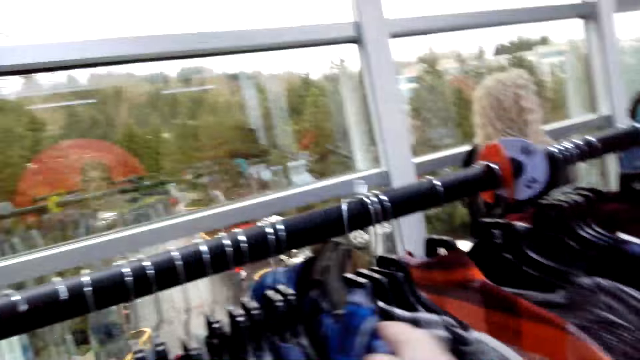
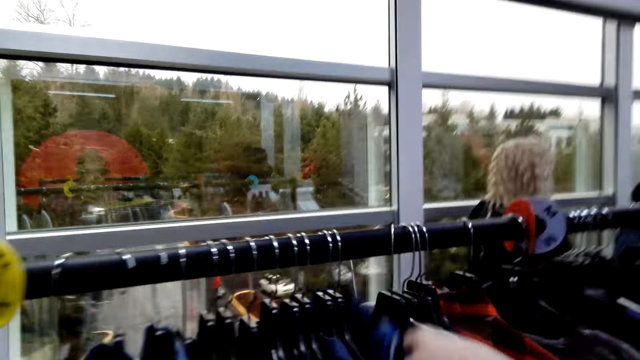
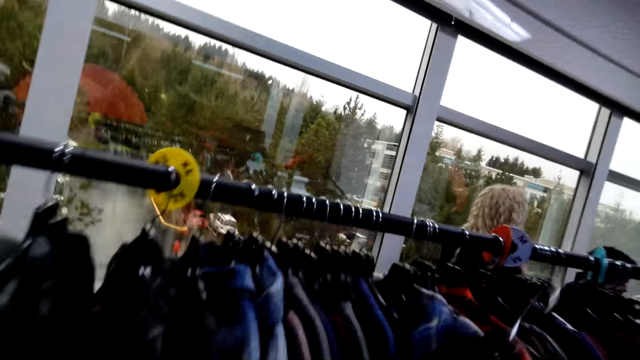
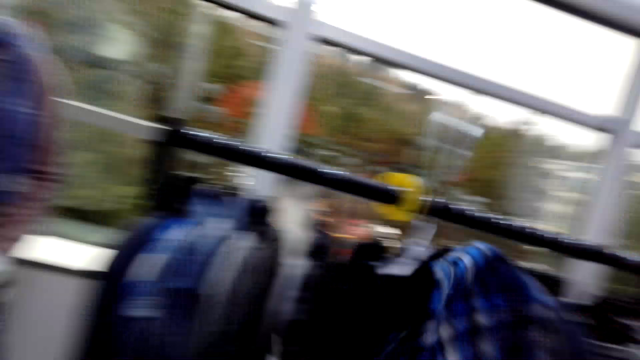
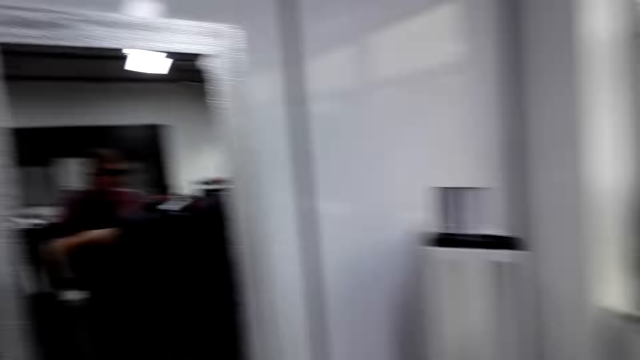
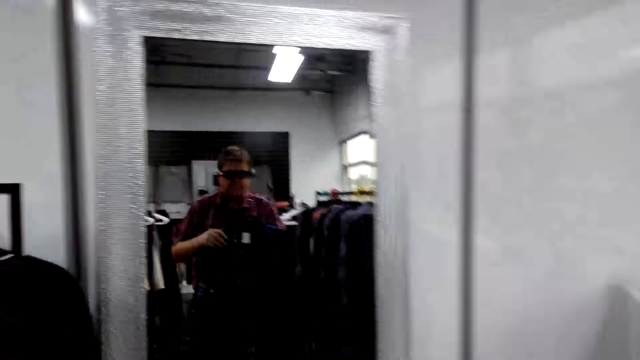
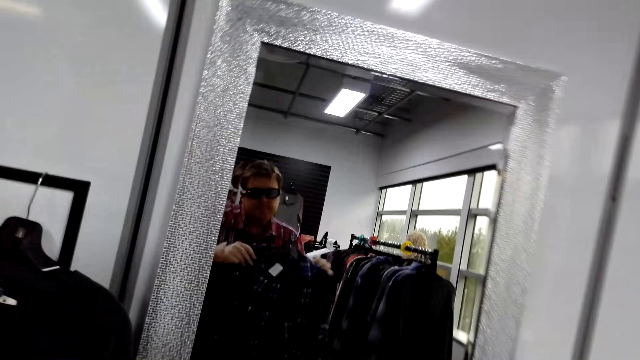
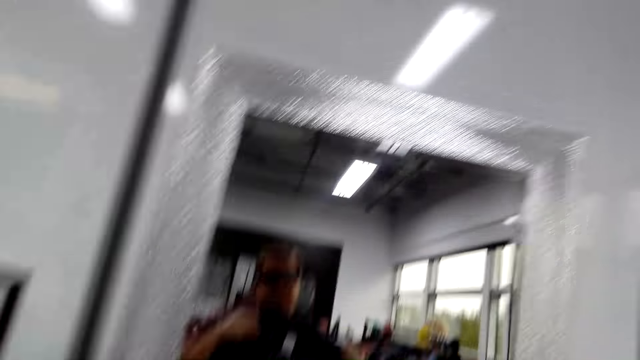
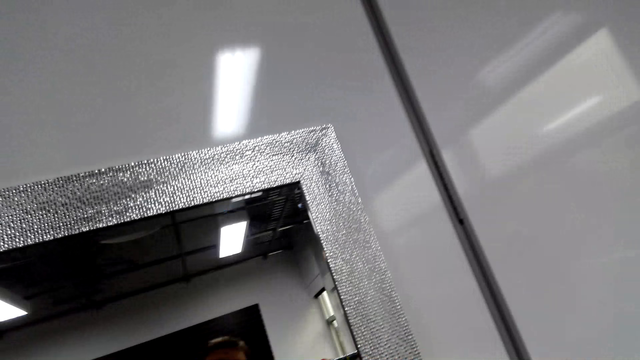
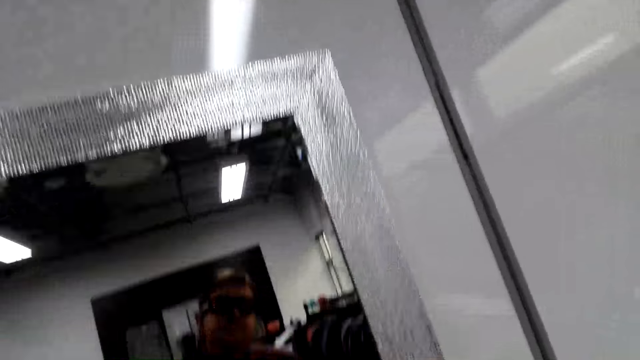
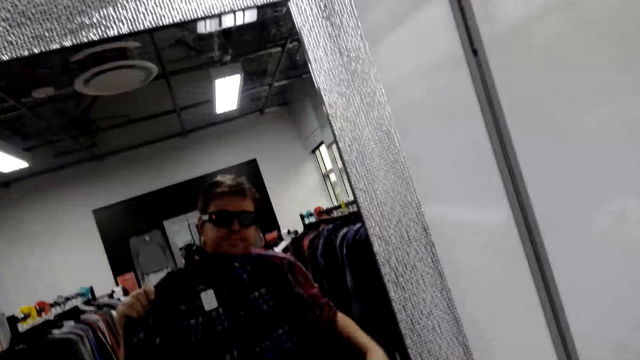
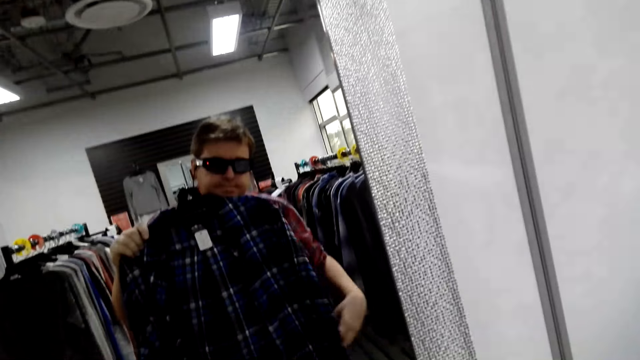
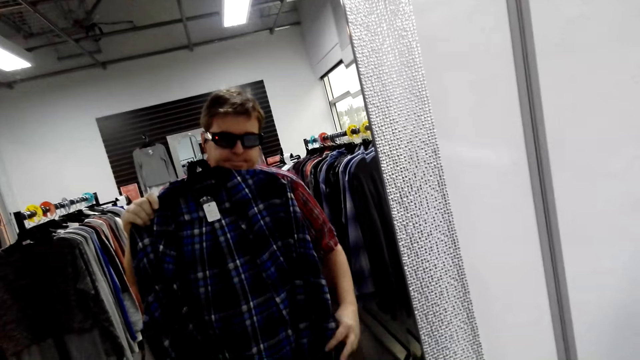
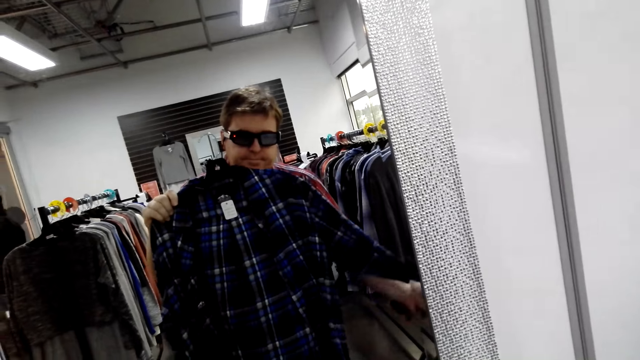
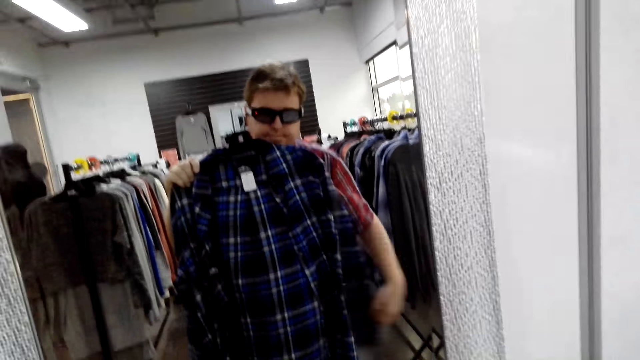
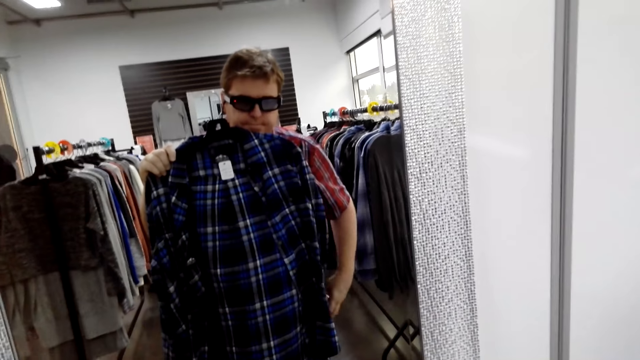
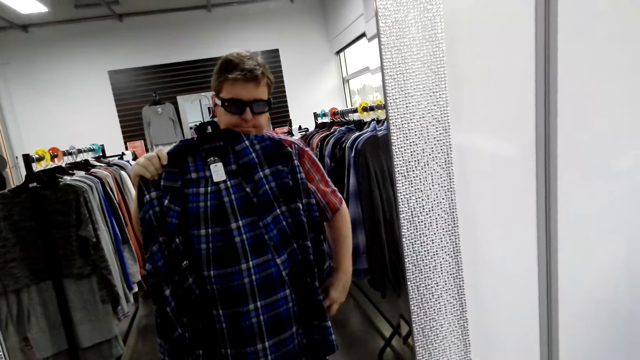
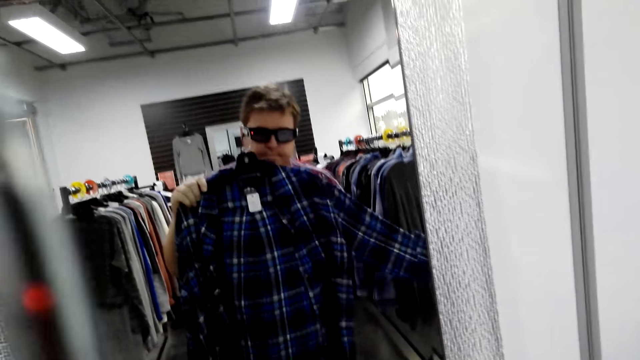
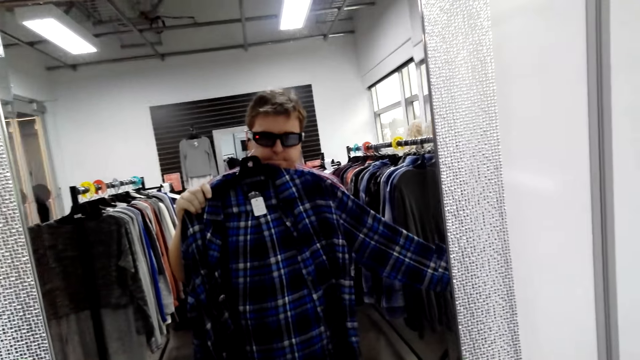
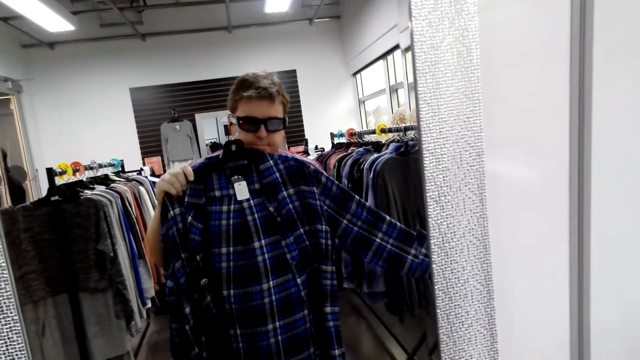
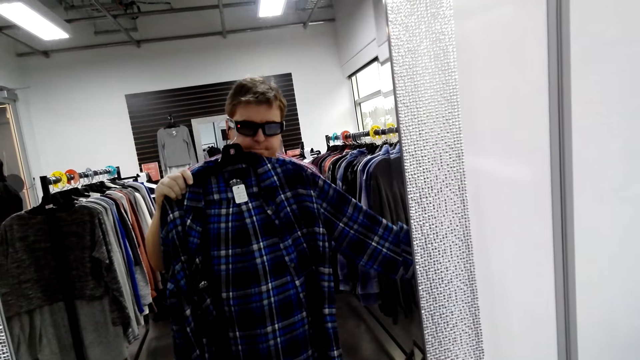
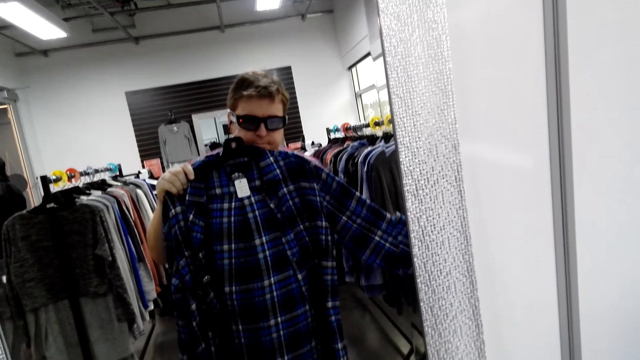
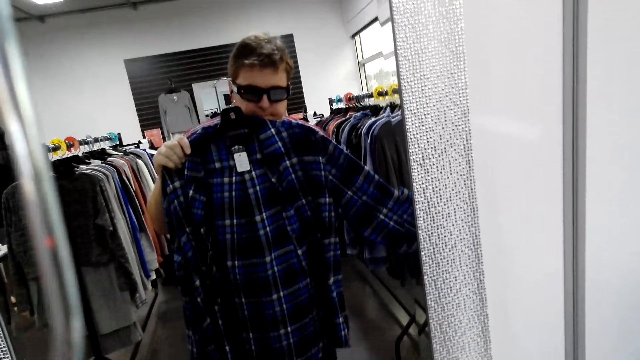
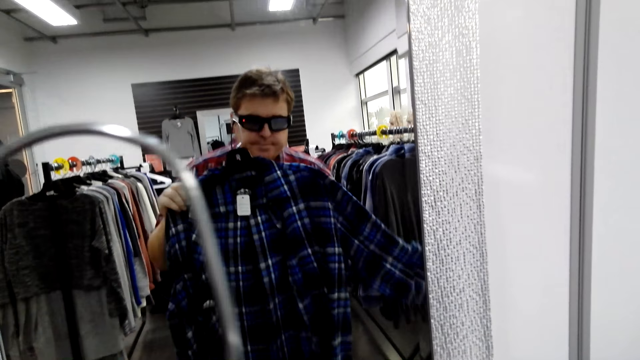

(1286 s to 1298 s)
The camera wearer moves towards the mirror and looks at himself in the mirror.

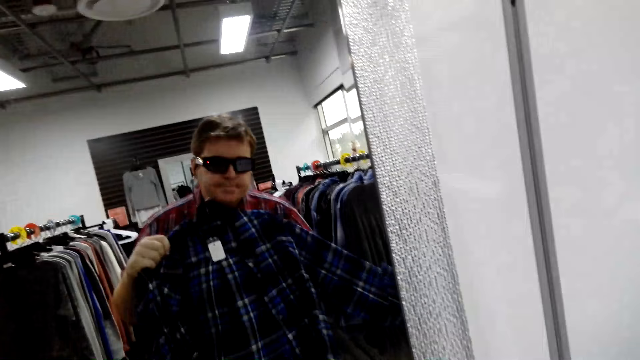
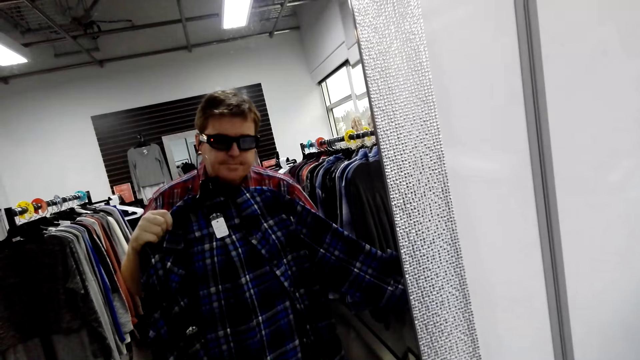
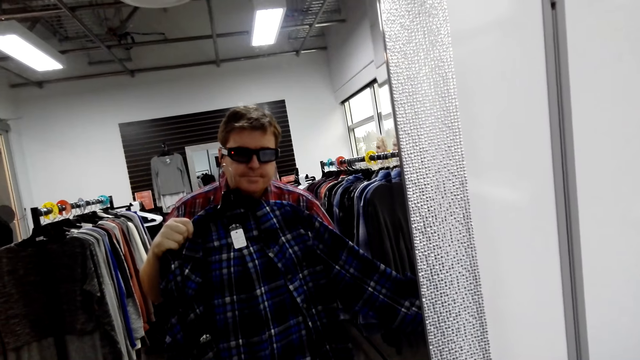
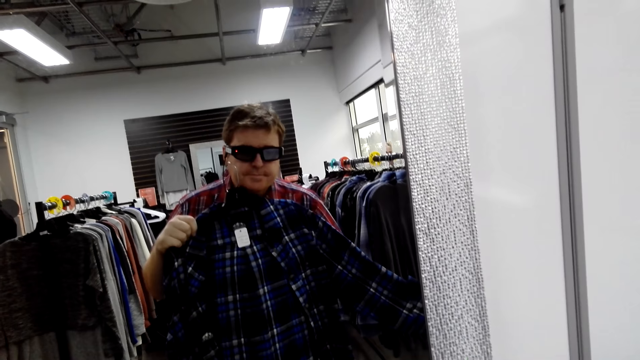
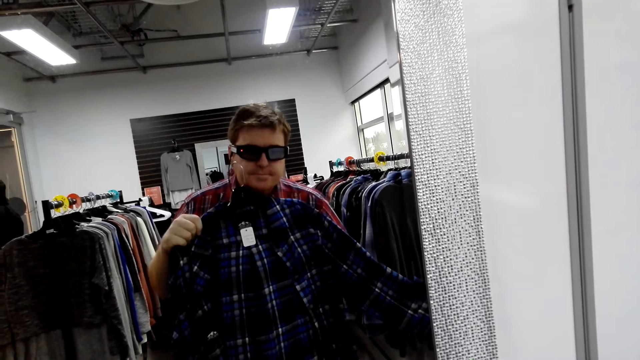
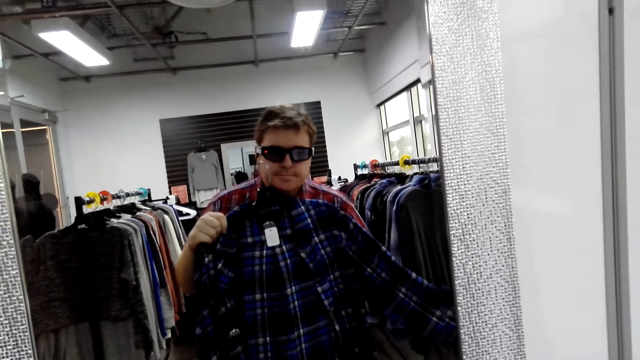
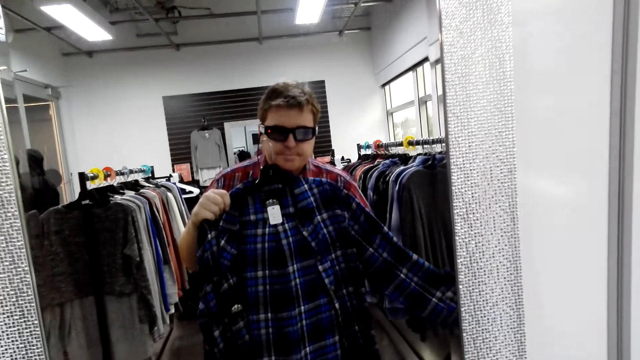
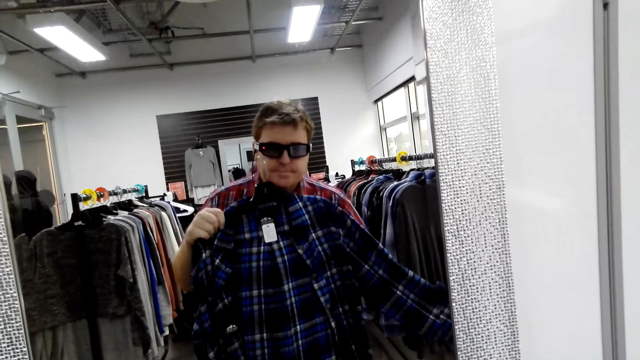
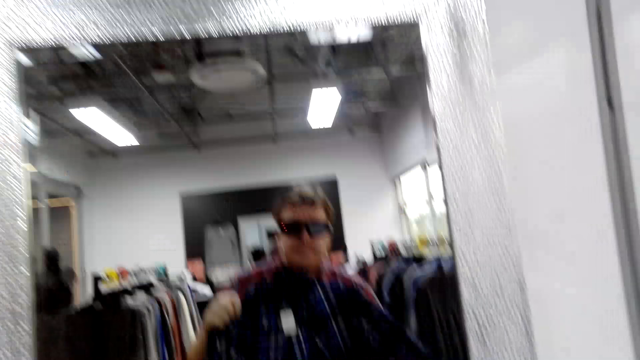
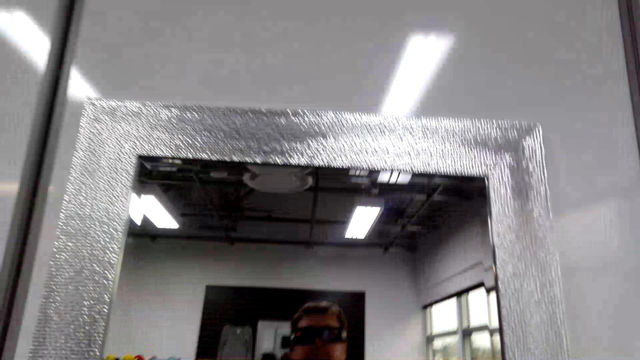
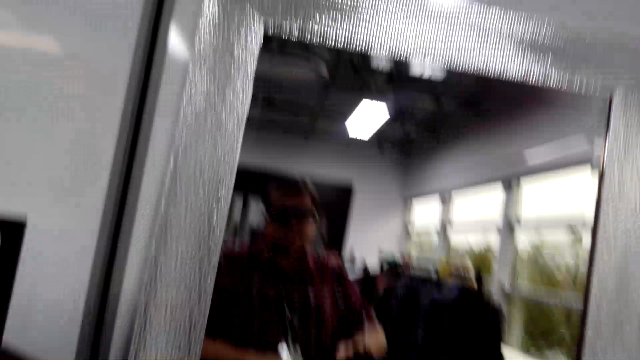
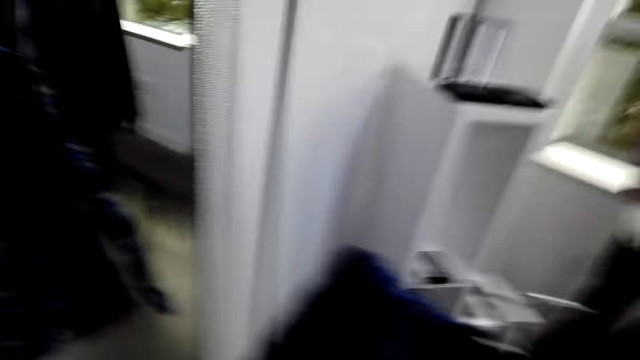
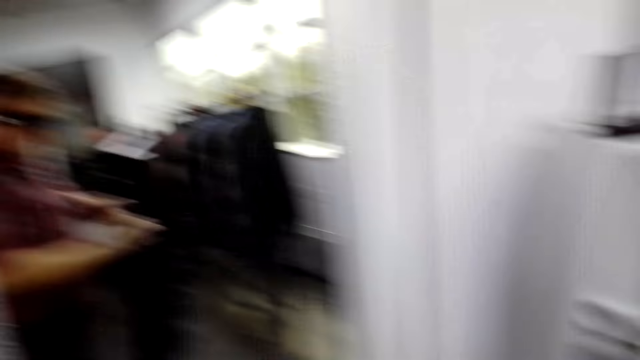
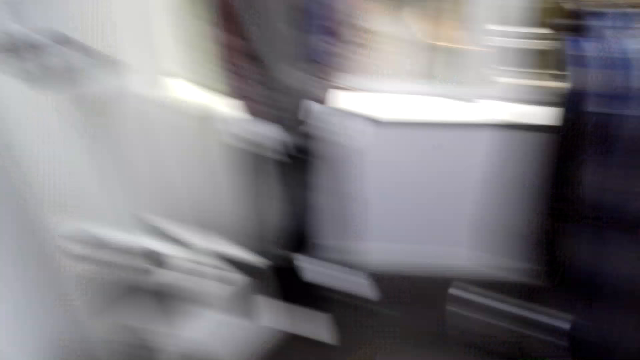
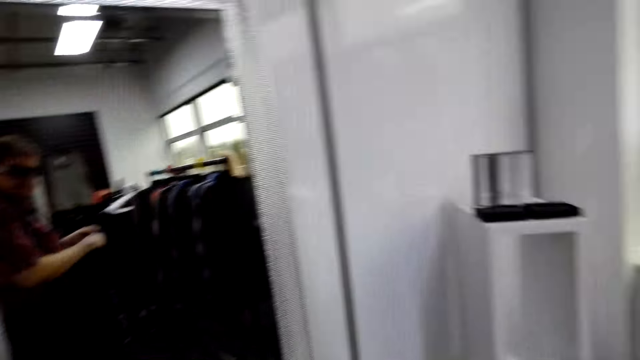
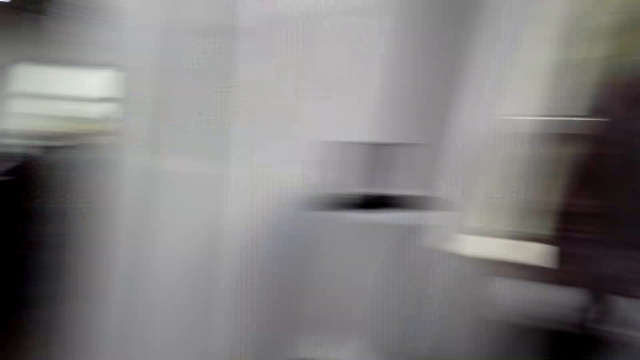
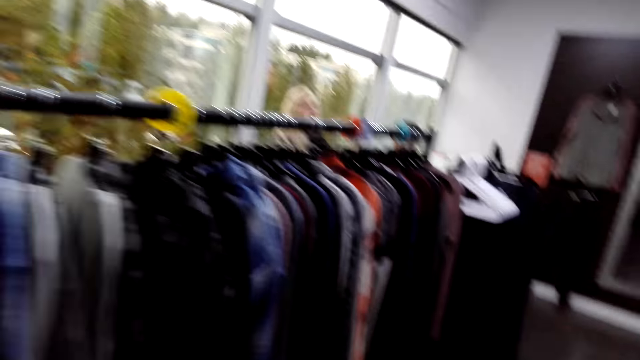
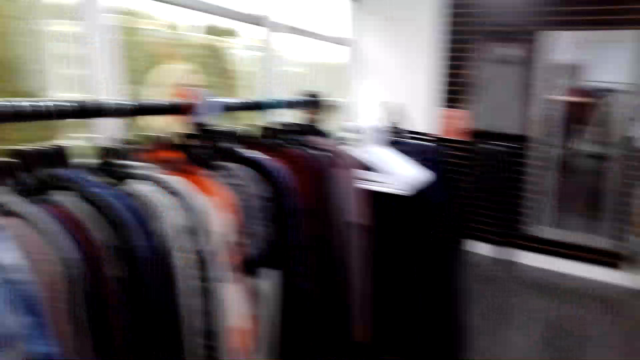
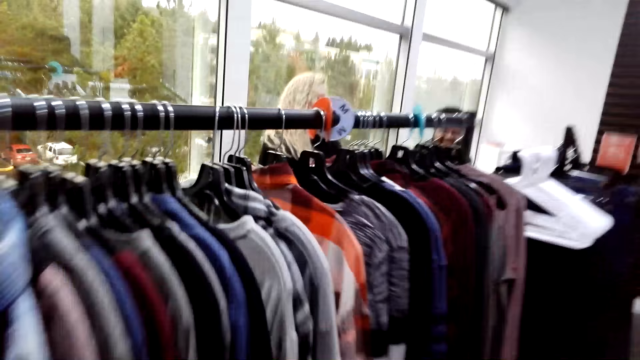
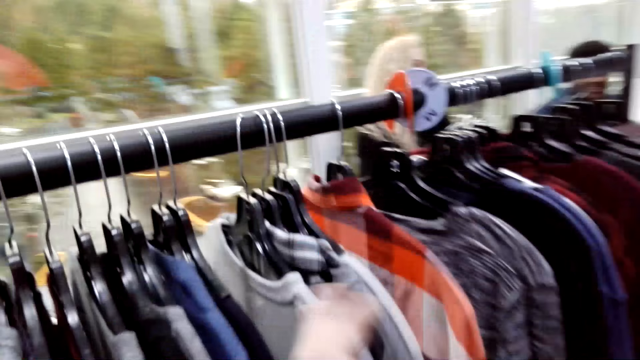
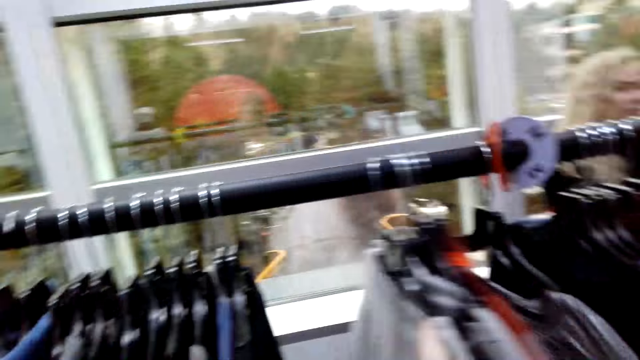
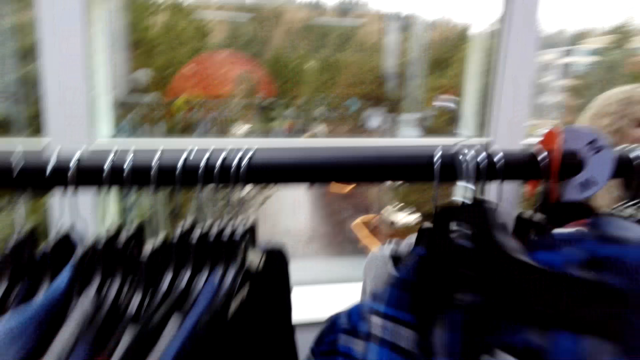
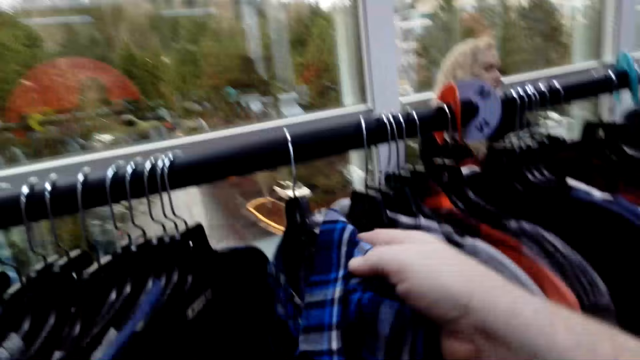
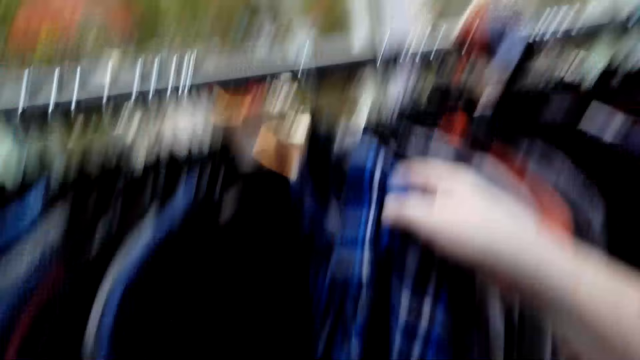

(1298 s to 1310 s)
The camera wearer looks around. He looks at himself in the mirror. He walks towards the rack. He separates the clothes on the rack. He hangs the hanger or clothes on the rack.
